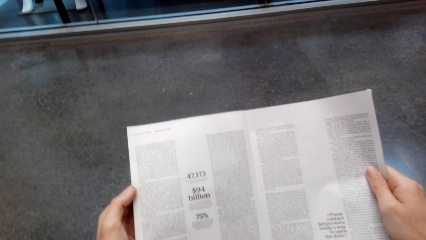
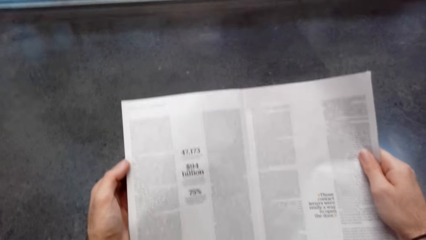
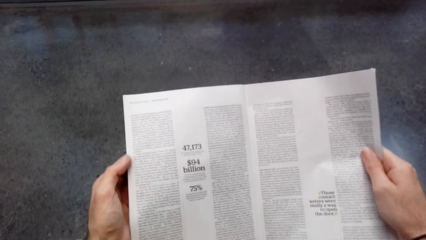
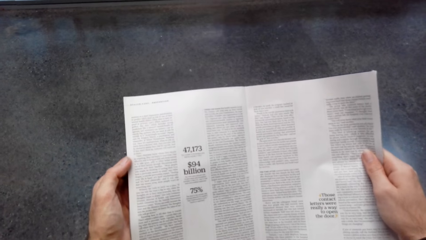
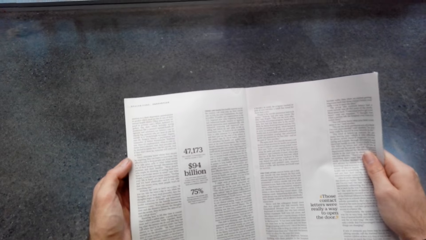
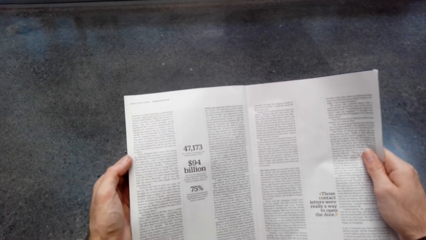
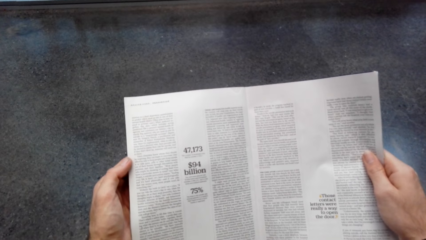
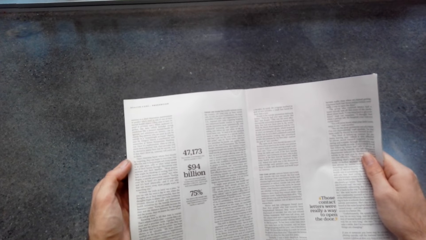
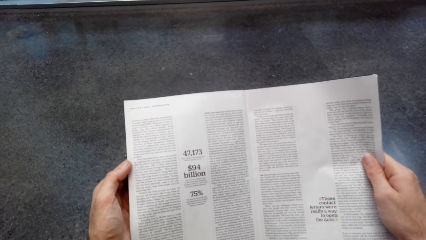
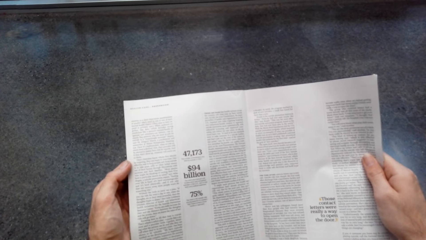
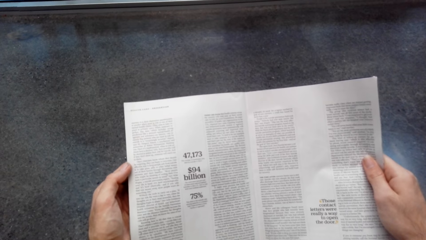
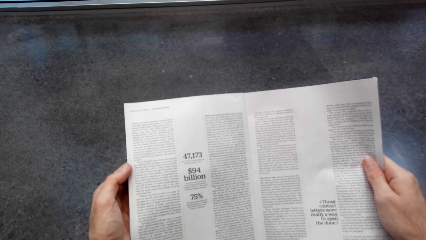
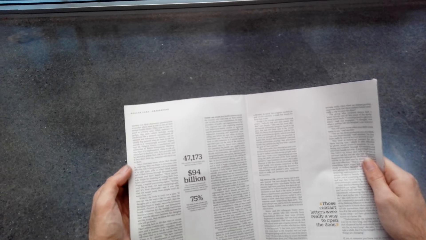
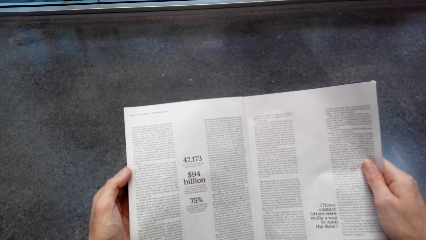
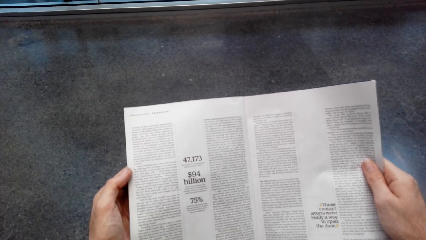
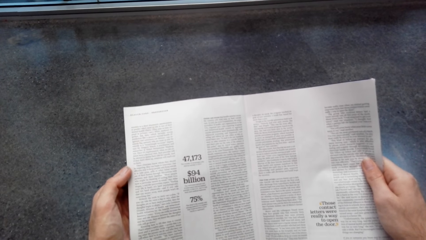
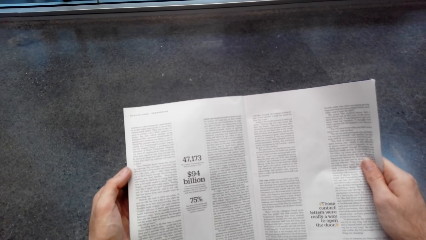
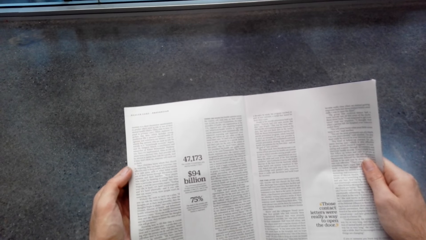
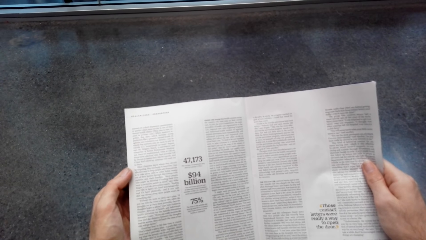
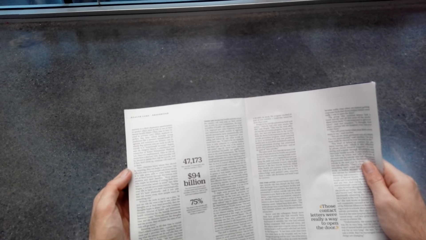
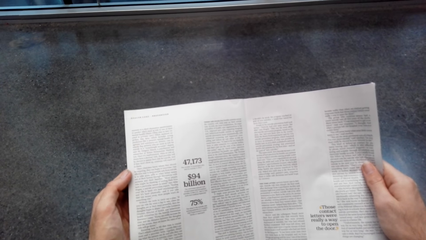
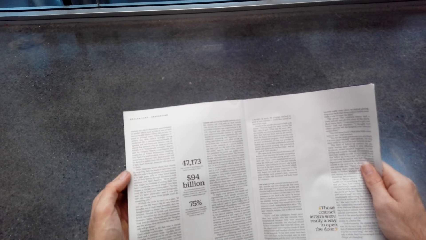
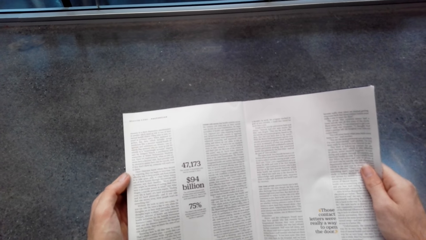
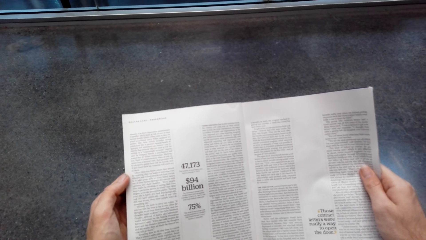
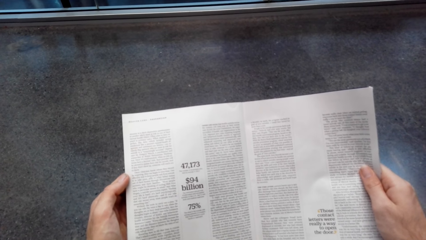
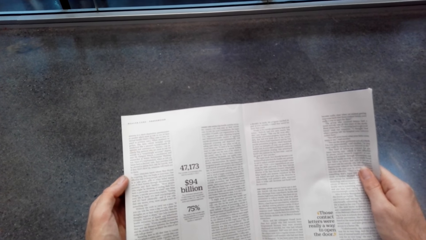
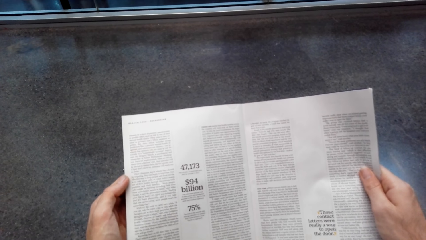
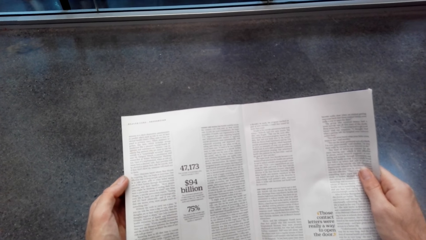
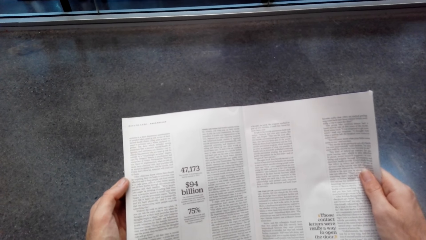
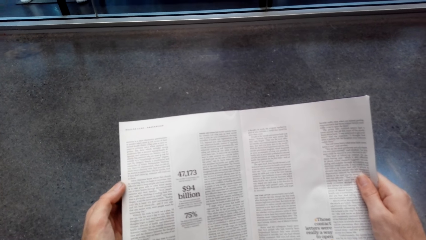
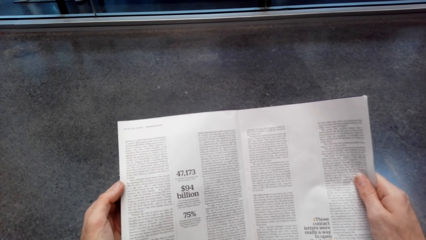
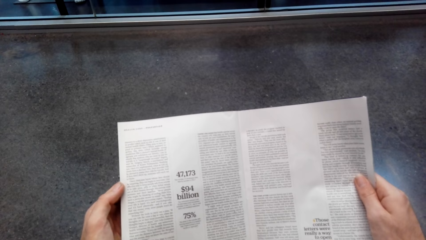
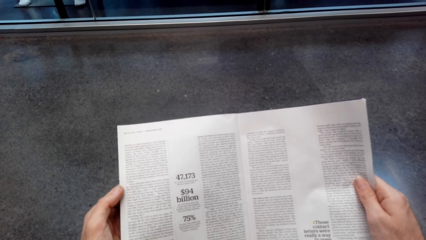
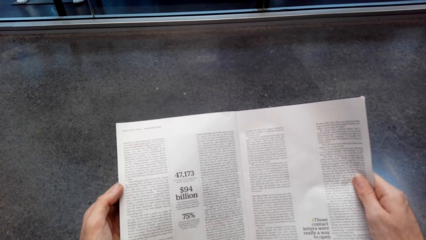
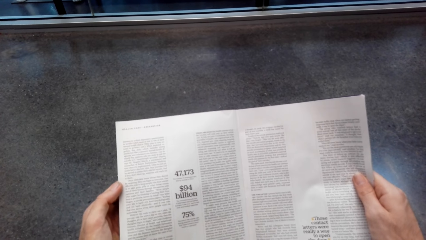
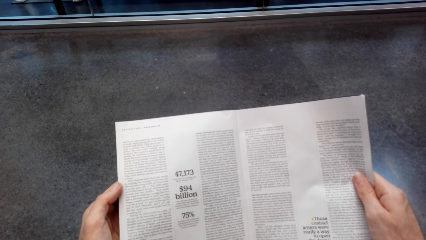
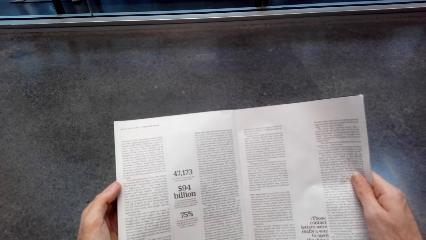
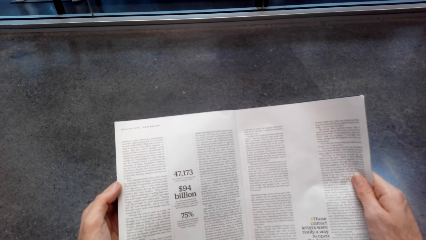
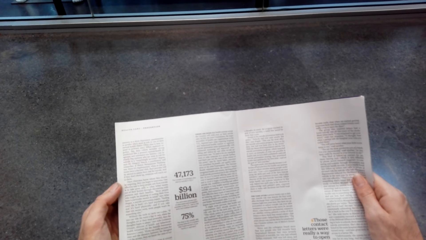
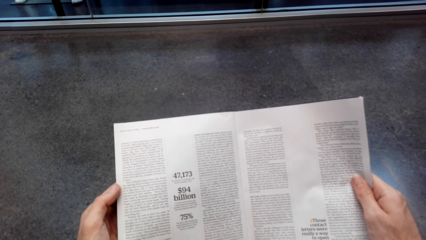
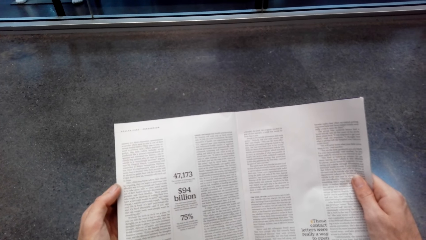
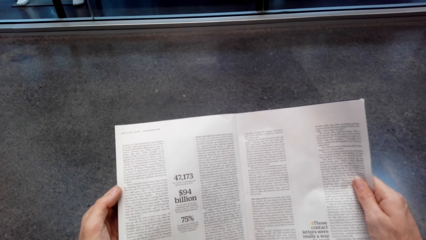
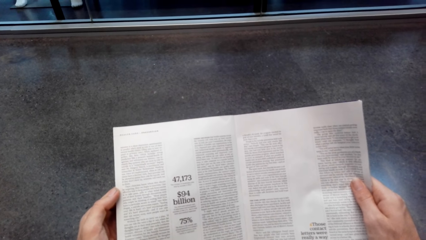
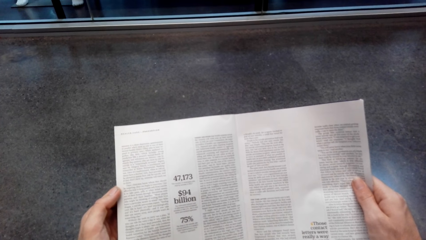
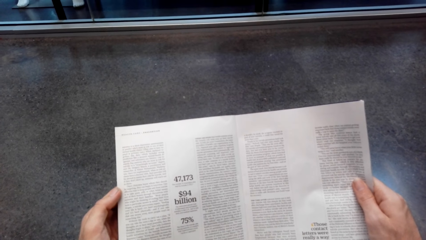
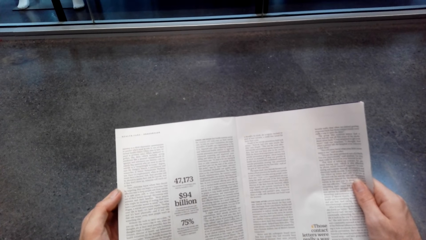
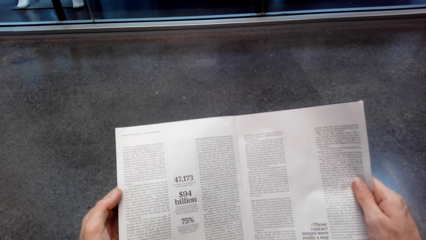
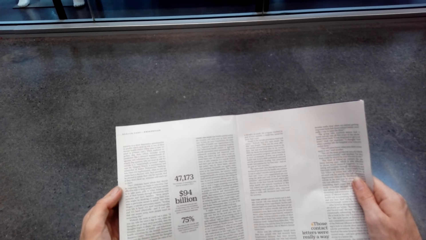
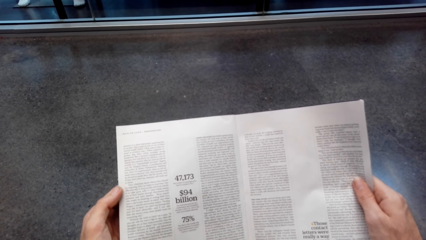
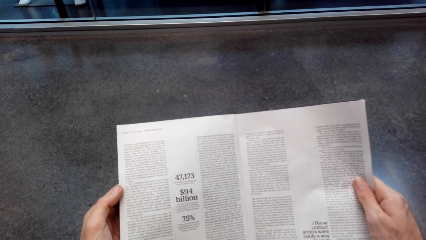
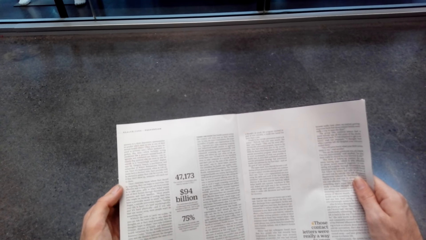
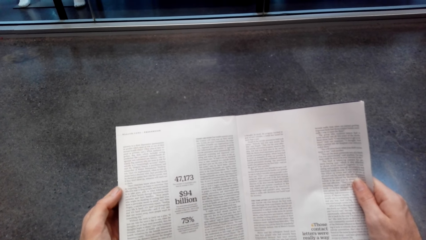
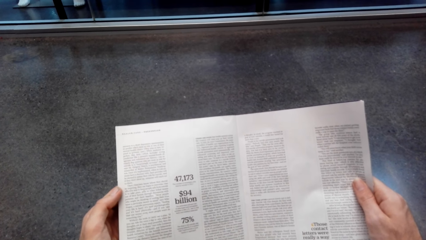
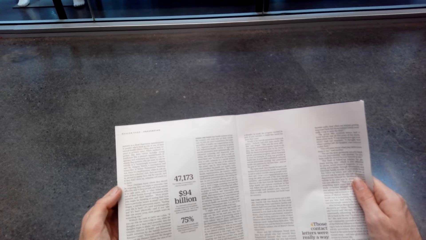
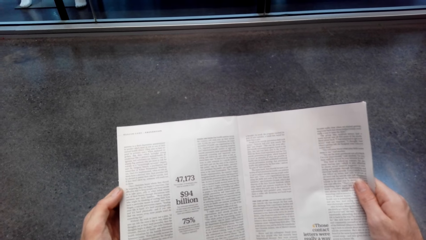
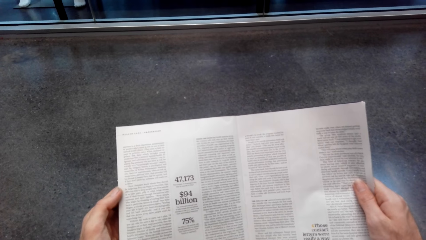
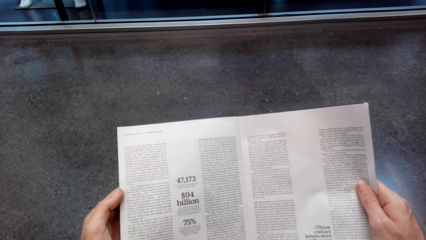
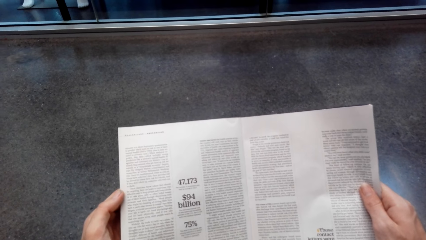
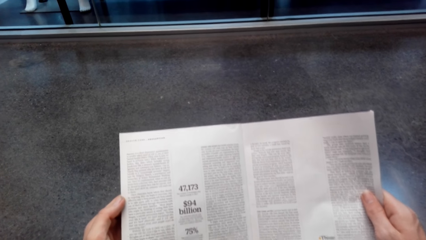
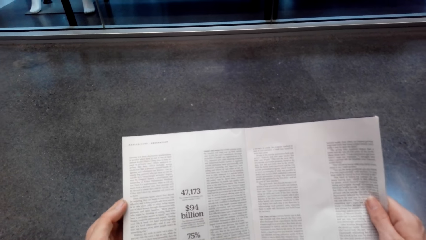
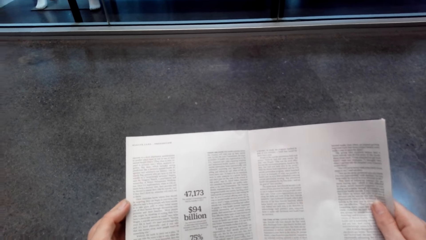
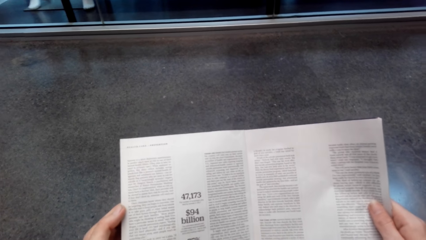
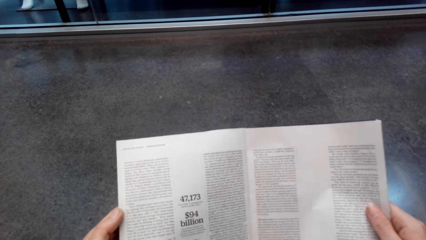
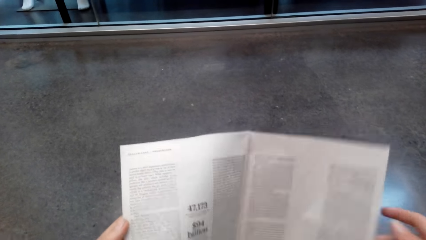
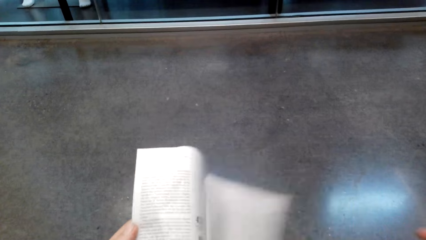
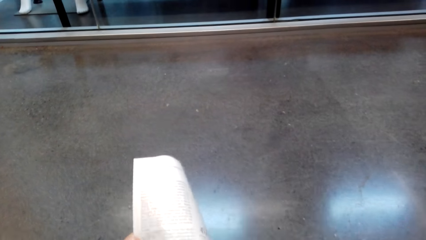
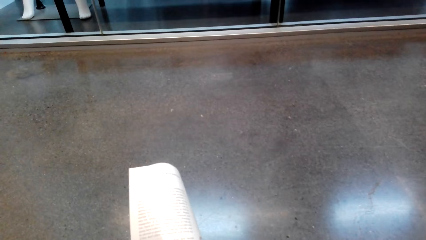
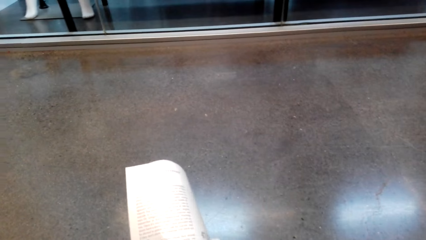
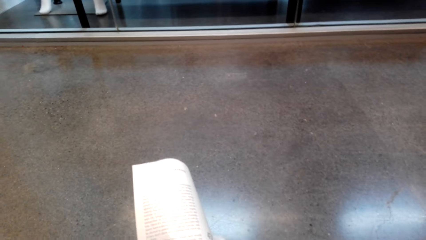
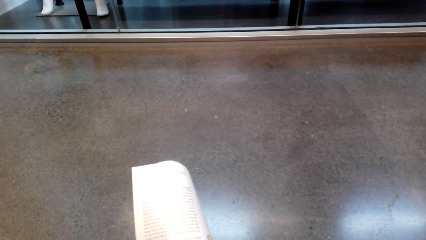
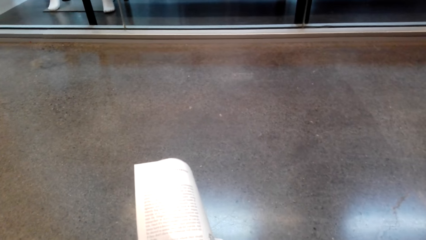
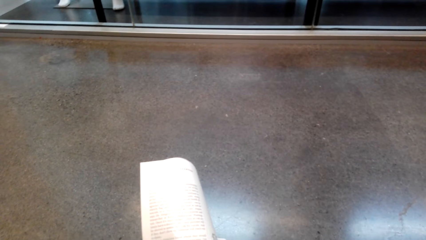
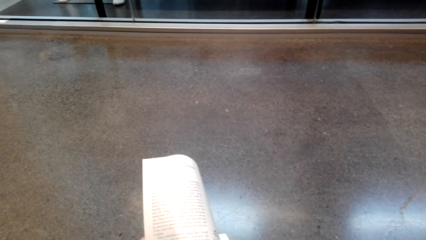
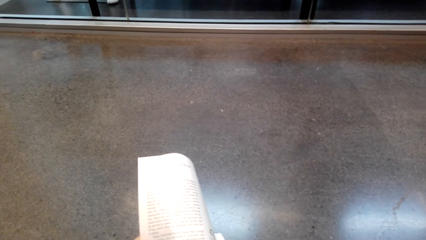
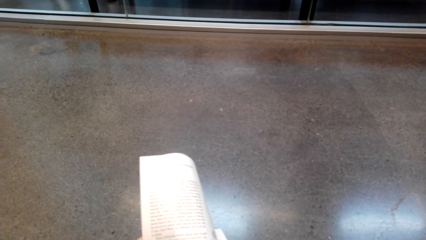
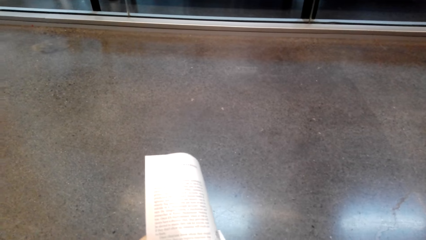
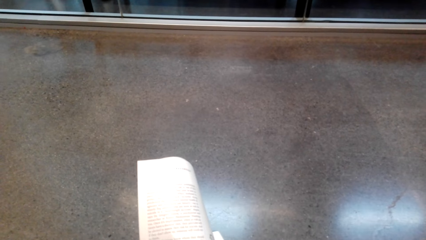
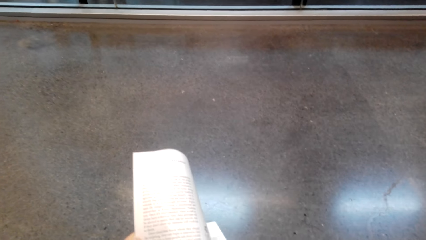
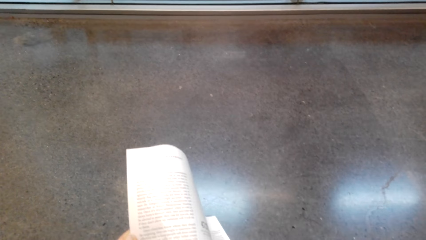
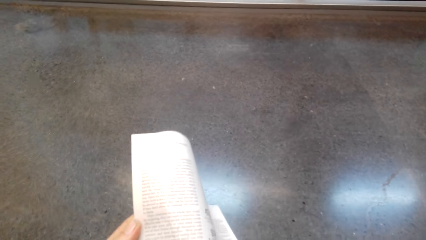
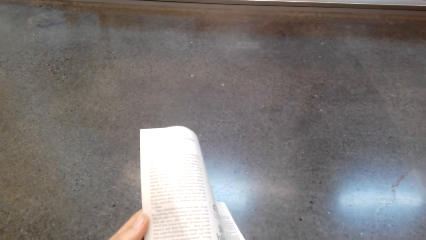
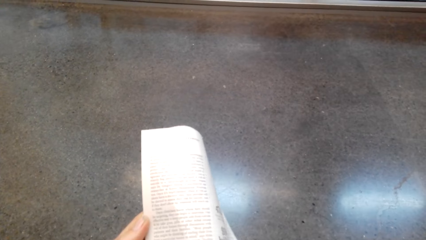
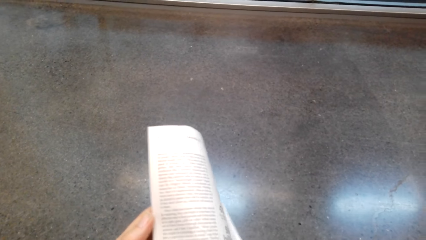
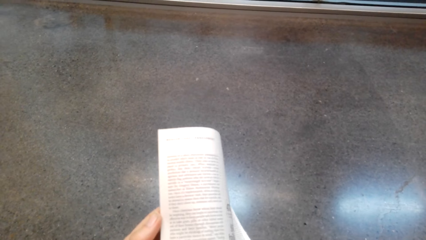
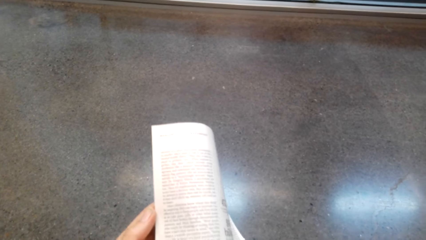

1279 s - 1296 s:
The camera wearer reads the book. They remove the left hand from the book.
